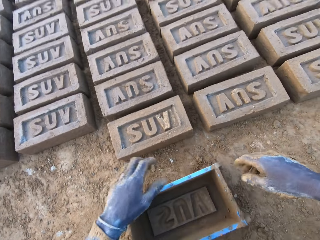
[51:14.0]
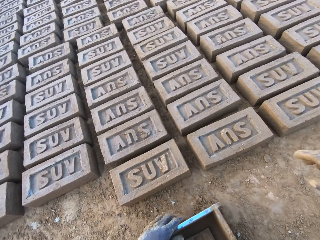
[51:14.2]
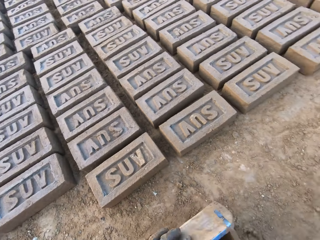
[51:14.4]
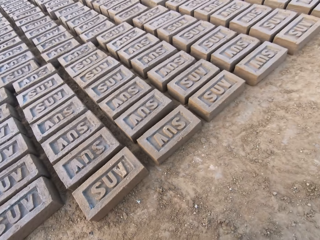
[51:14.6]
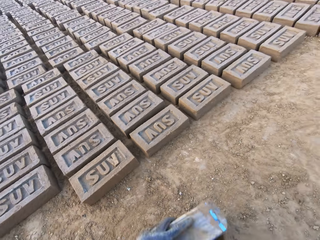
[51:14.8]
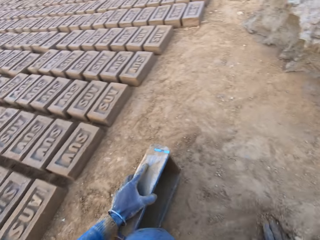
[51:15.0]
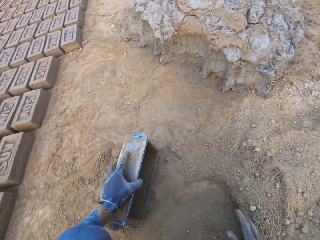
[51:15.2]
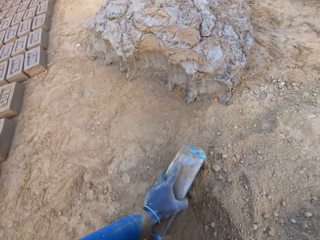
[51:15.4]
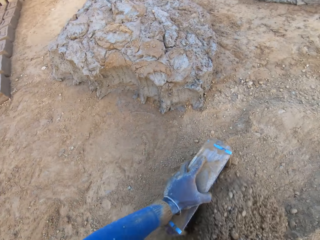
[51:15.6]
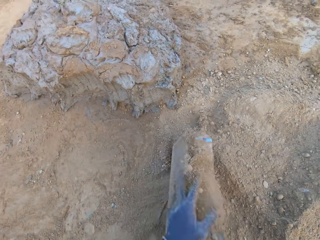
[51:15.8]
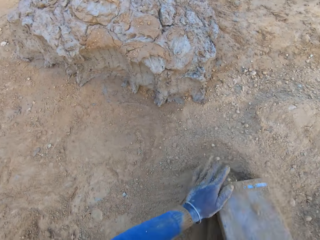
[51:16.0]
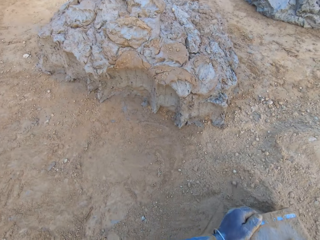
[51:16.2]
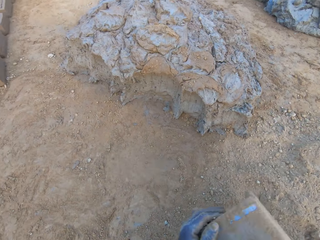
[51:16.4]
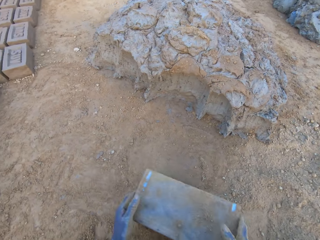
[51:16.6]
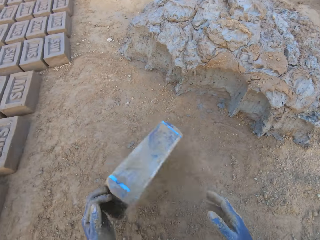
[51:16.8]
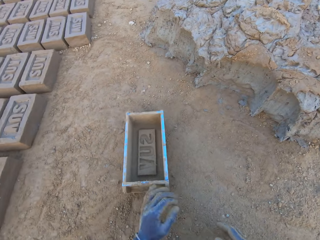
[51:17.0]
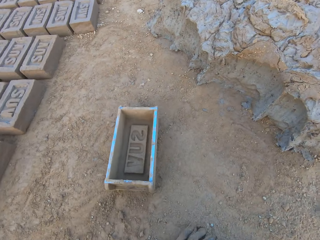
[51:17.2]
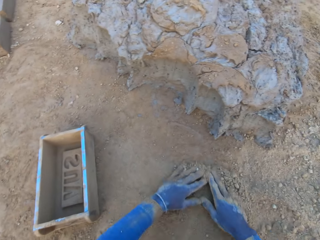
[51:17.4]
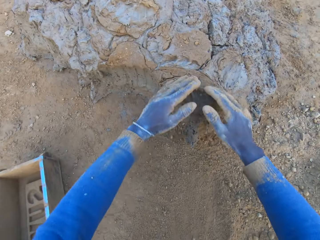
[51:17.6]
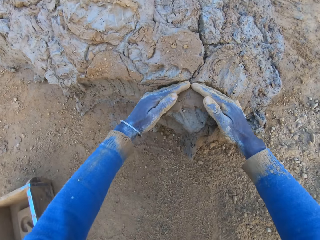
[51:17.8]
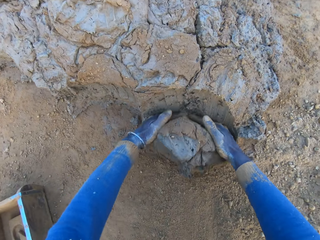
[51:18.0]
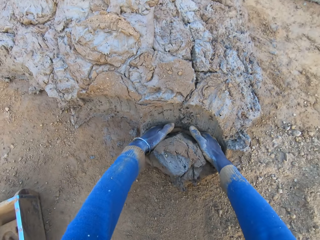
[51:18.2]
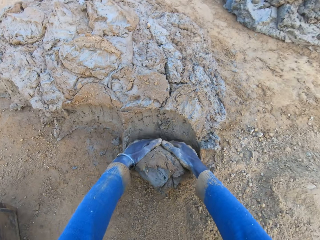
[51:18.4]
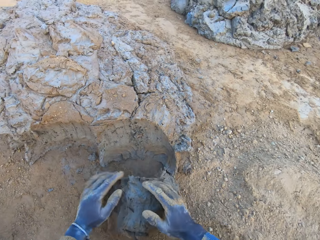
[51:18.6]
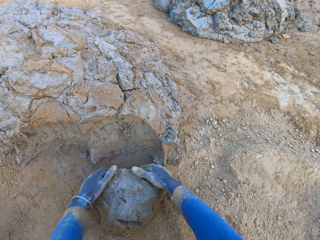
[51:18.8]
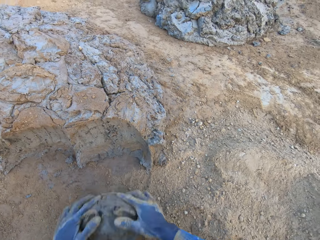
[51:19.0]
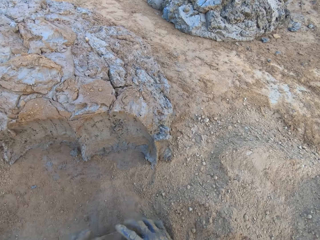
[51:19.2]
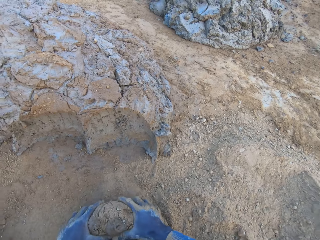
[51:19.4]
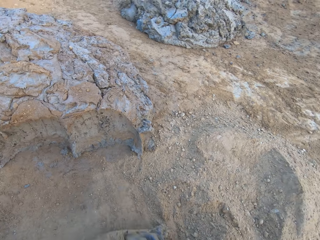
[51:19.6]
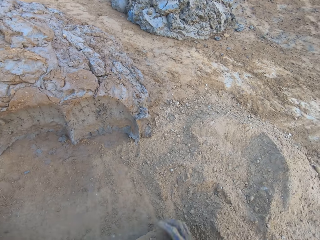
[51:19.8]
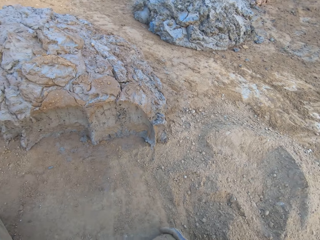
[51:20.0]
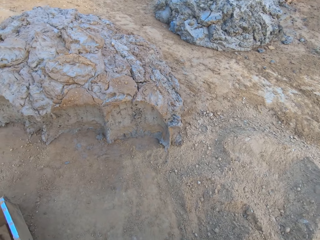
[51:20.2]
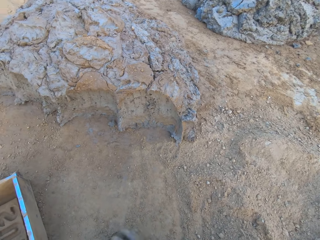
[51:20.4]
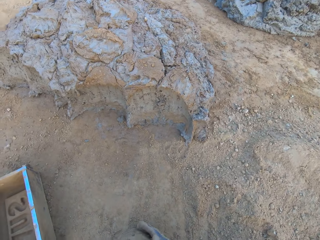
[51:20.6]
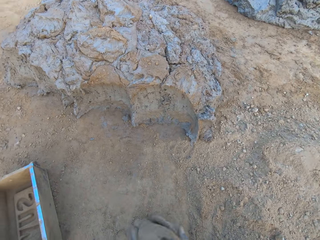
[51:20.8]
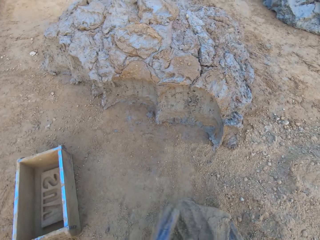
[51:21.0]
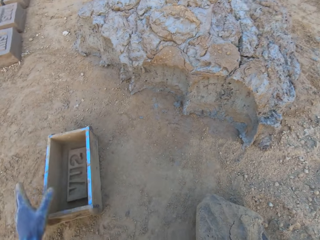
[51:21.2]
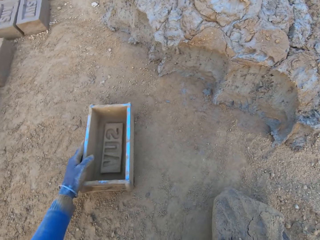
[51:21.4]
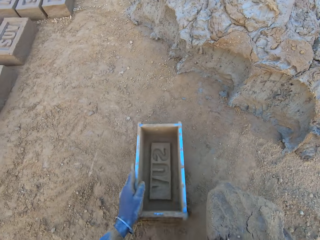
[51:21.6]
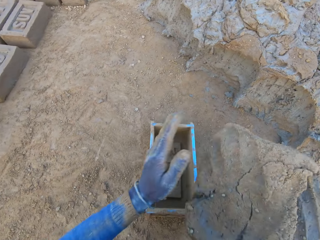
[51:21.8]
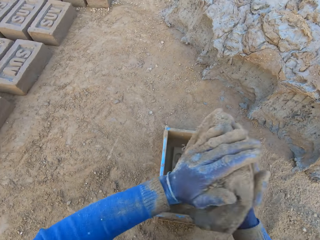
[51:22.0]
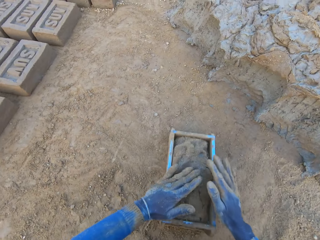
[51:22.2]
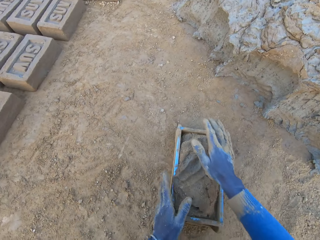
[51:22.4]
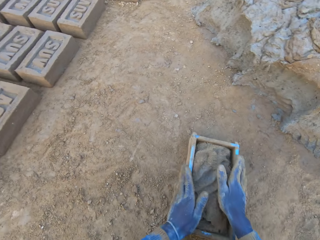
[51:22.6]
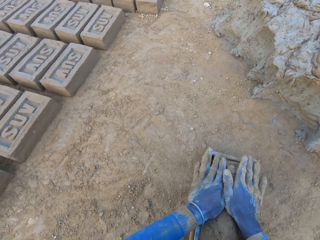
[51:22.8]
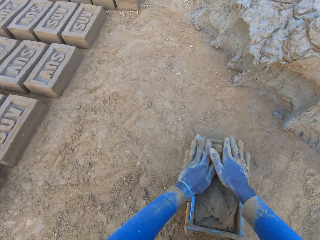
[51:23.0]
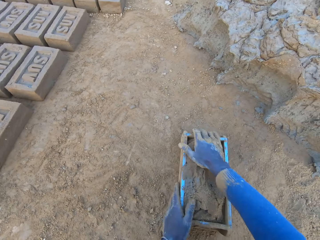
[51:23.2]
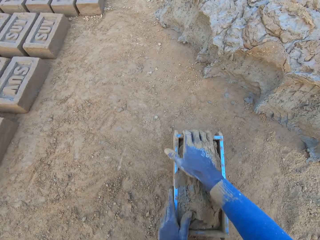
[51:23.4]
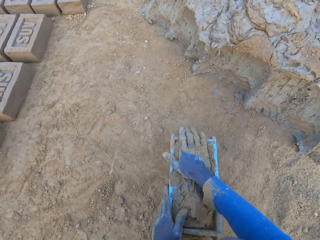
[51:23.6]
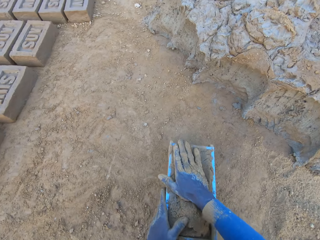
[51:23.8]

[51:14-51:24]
The camera wearer drops the iron brick mold on the ground. He scoops soil. He pours sand into the iron brick mold with his right hand. He removes the sand from the iron brick mold. He drops the iron brick mold on the ground. He scoops molded clay. He cuts a portion of the concrete from a heap of concrete with his hands. He mixes the concrete with his hands. He shifts the iron brick mold on the ground with his left hand. He drops the concrete in the iron brick mold.

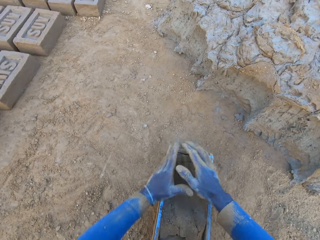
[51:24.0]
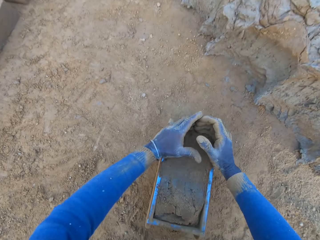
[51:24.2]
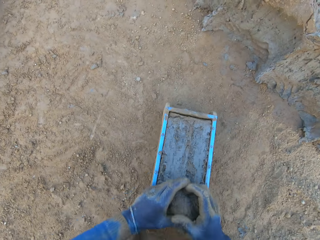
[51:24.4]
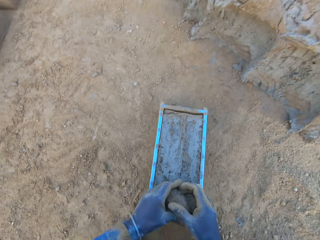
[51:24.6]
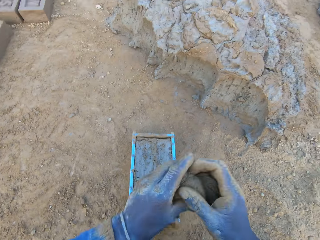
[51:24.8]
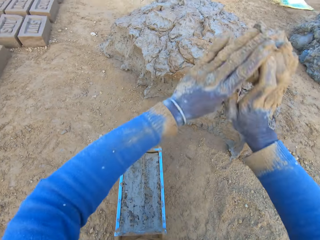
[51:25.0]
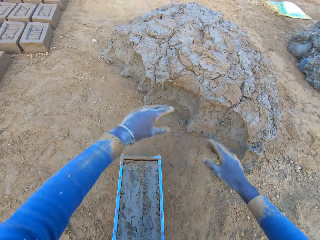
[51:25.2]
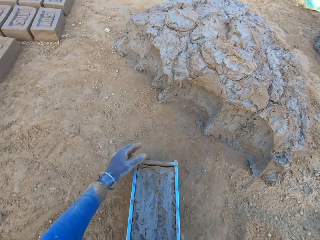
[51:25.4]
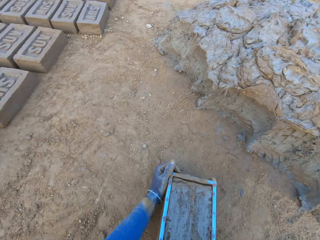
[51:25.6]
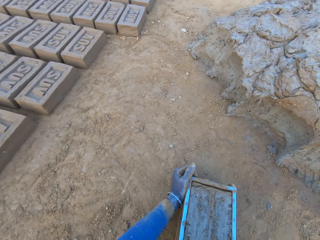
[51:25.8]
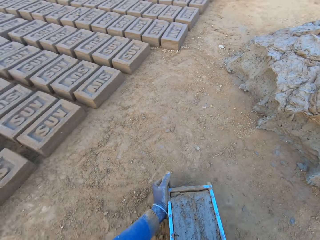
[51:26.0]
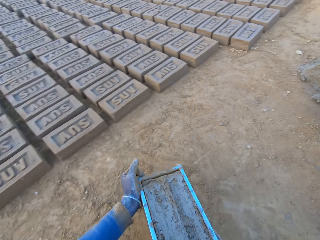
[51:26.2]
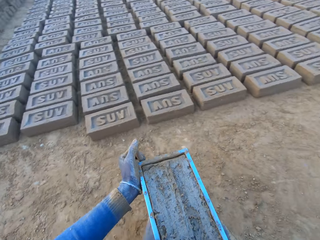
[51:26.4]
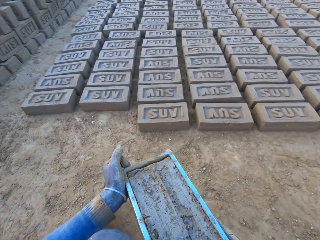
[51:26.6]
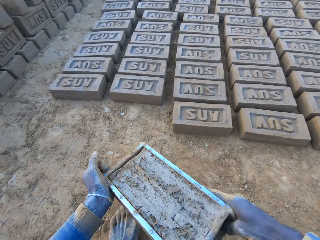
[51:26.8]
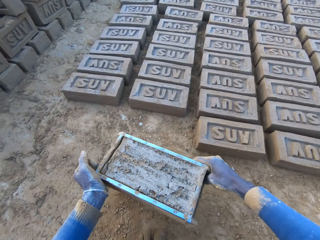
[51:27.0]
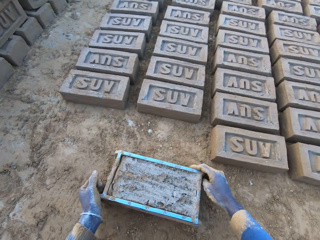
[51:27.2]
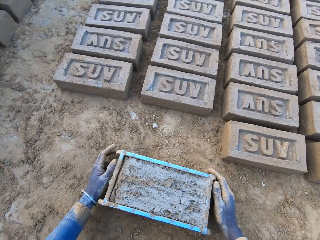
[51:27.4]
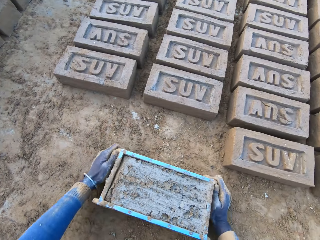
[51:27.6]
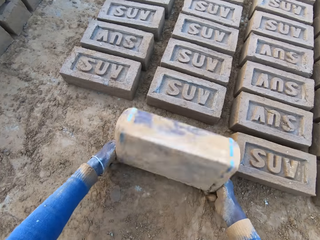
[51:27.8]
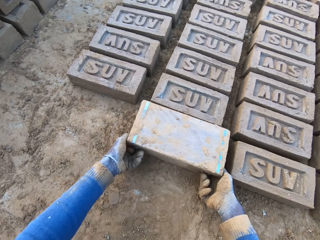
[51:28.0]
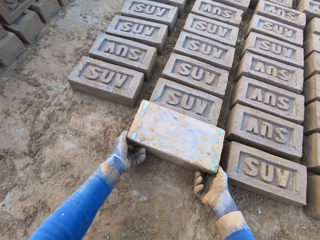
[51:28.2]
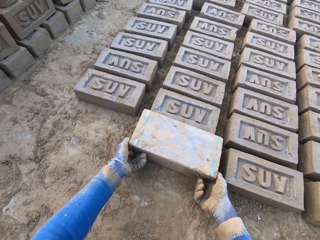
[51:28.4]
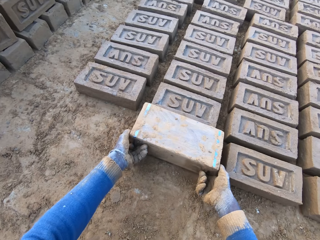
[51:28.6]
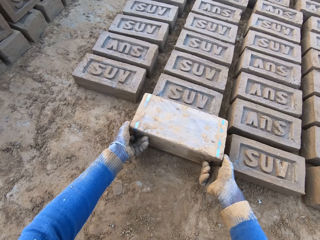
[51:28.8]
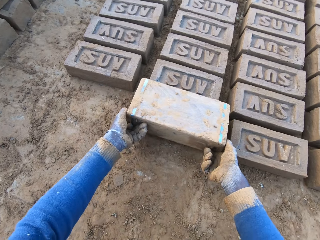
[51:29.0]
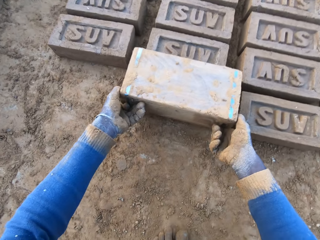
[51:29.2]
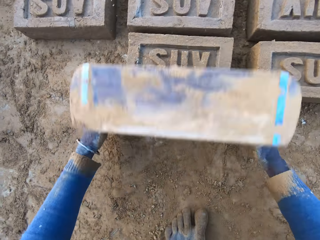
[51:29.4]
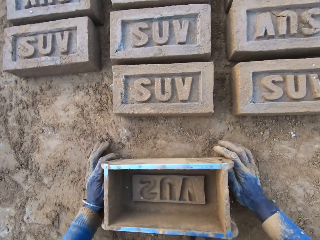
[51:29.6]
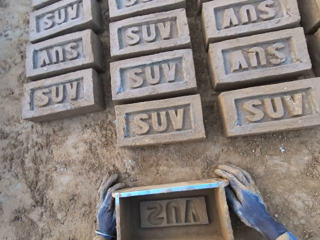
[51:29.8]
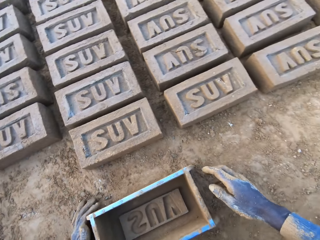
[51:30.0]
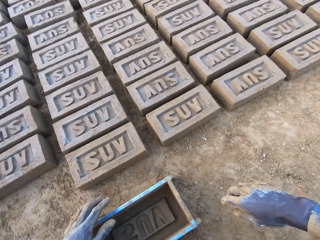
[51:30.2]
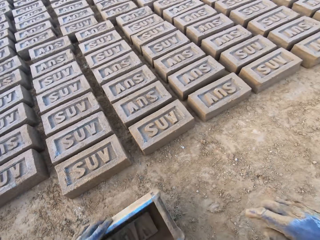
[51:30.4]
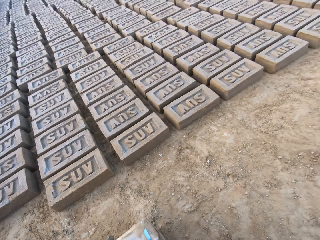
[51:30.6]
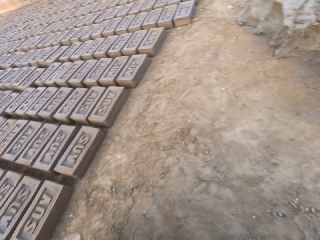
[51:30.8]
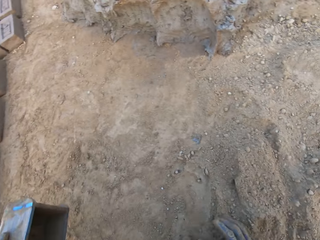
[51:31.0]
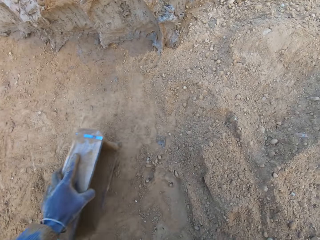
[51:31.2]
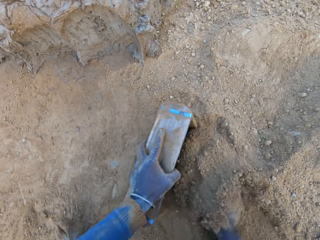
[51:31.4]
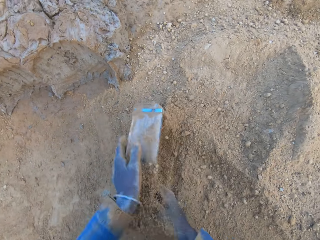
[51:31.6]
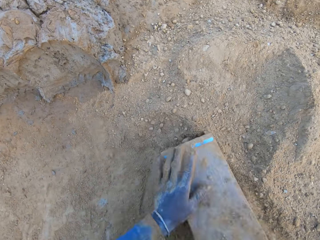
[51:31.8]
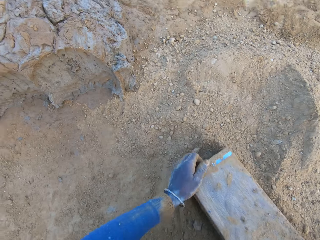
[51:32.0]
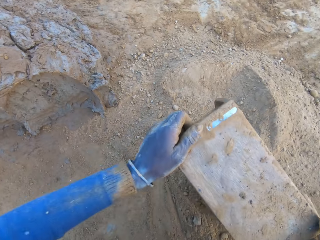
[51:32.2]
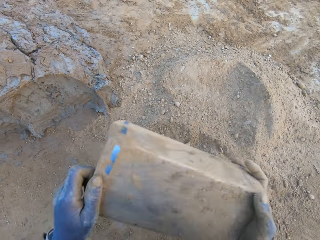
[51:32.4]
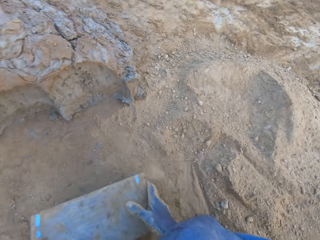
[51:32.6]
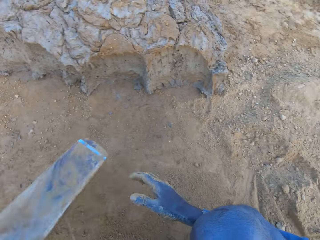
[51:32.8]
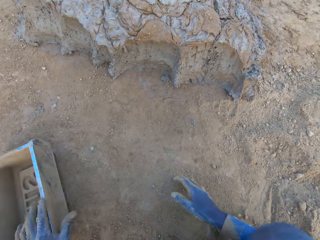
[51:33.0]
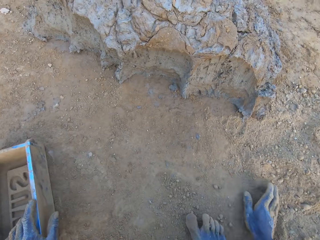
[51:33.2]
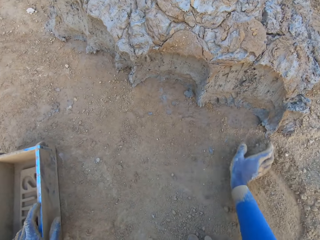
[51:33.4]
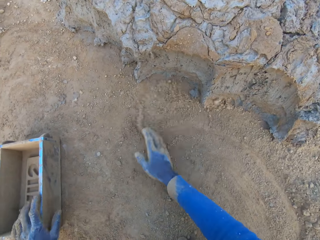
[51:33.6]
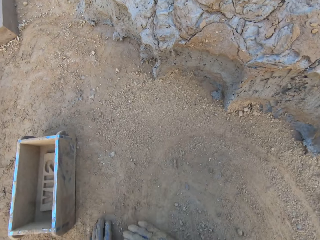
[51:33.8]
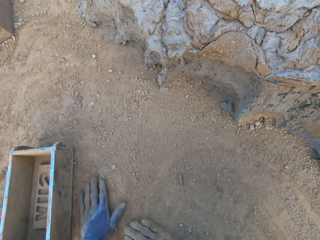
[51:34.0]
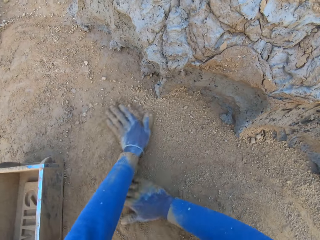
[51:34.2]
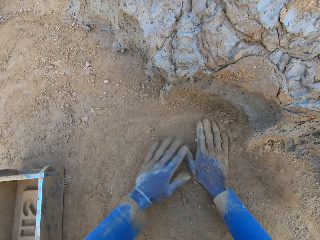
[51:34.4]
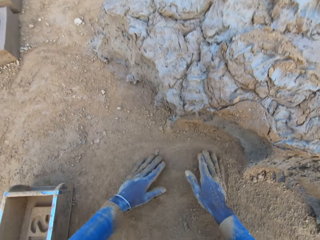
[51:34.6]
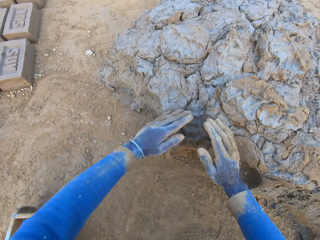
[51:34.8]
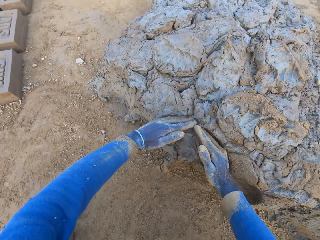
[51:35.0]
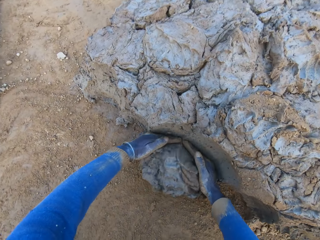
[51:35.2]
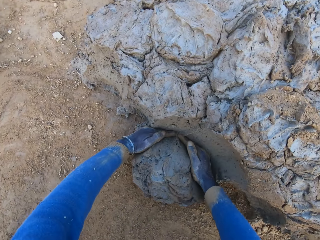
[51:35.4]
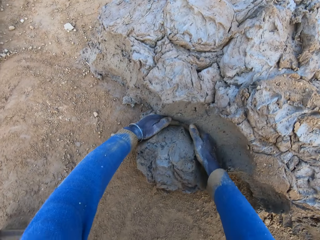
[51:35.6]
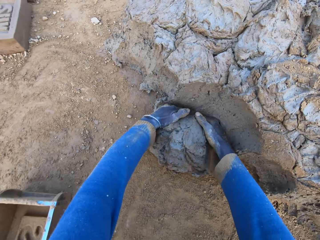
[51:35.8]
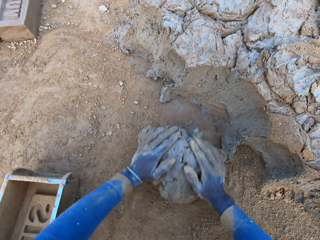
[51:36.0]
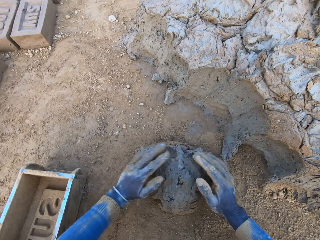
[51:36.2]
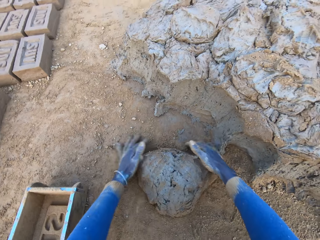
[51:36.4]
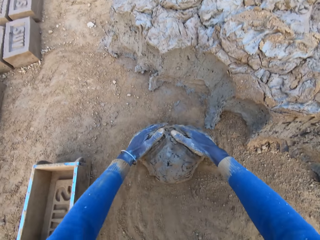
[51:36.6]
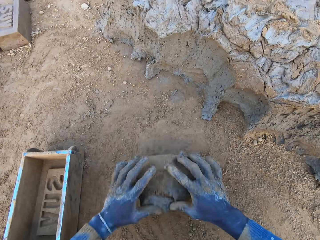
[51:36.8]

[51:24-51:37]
The camera wearer removes the excess concrete from the iron brick mold. He drops the excess concrete on the heap of concrete on the ground. He carries the iron brick mold from the ground with his two hands. He drops the iron brick mold on the ground beside other bricks. He turns the iron brick mold on the ground. He drops the iron brick mold on the ground. He scoops soil. He pours sand from the ground into the iron brick mold with his right hand. He removes the sand from the iron brick mold. He drops the iron brick mold on the ground. He rubs his hands on the ground. He spreads soil with hands. He scoops molded clay. He cuts a portion of the concrete from a heap of concrete with his hands.
